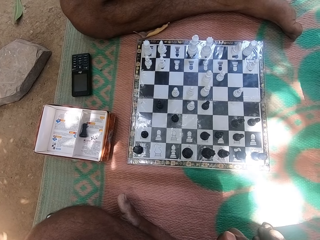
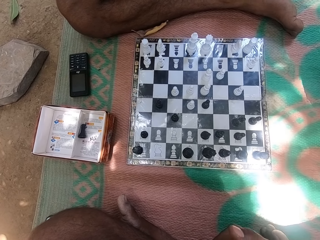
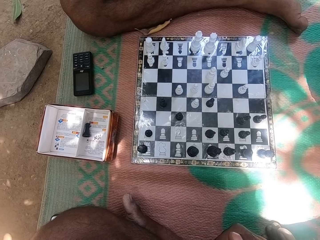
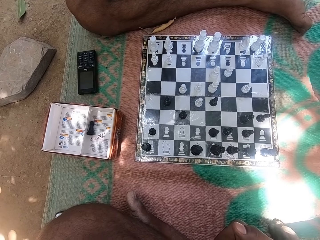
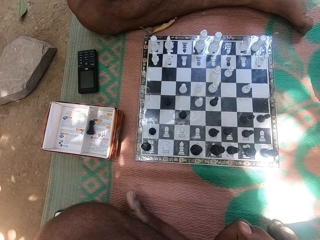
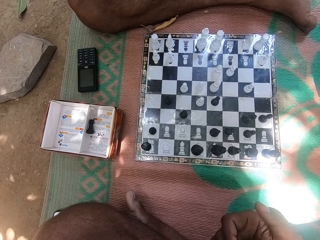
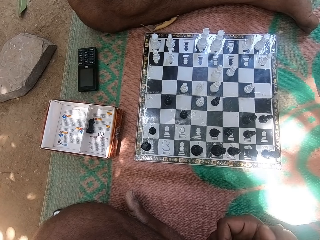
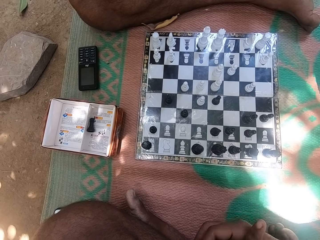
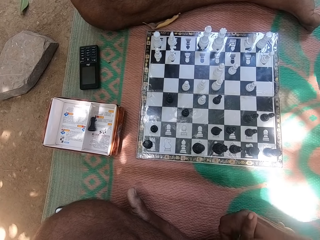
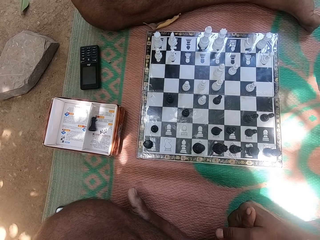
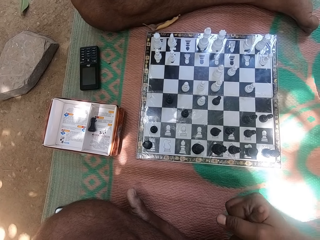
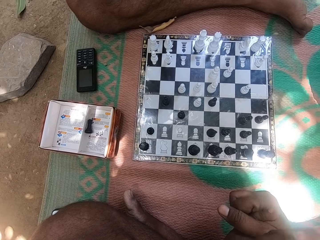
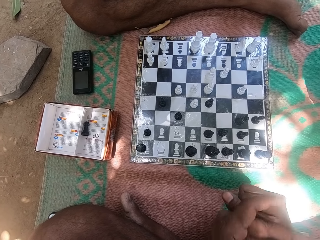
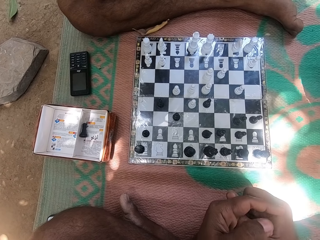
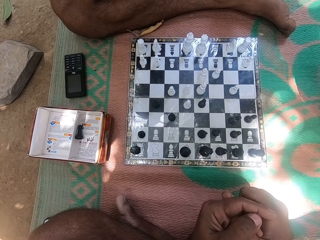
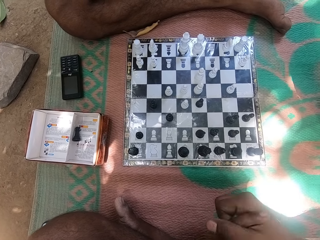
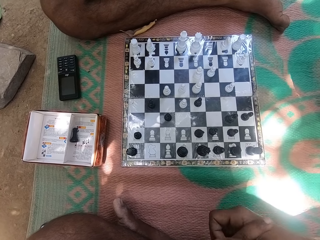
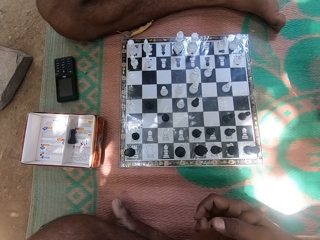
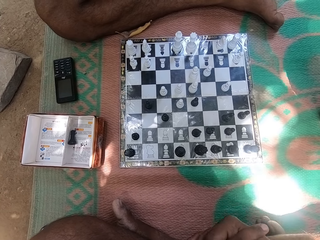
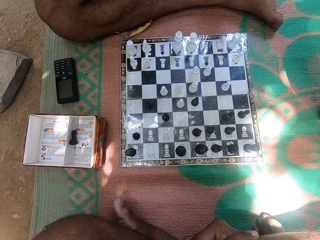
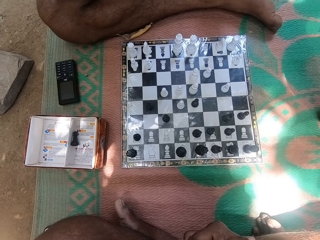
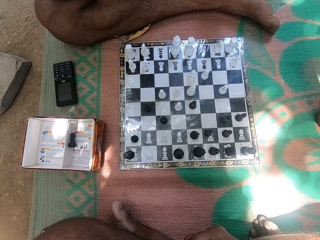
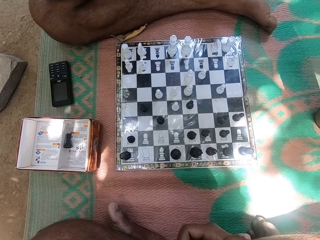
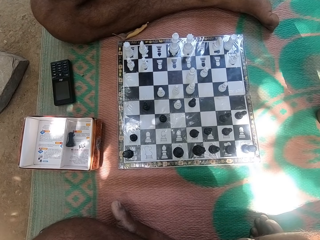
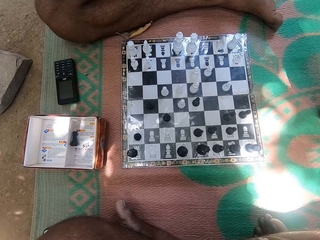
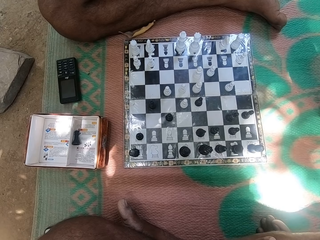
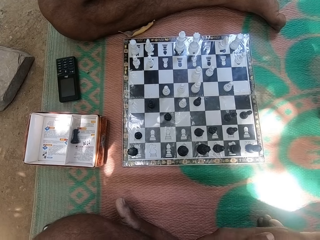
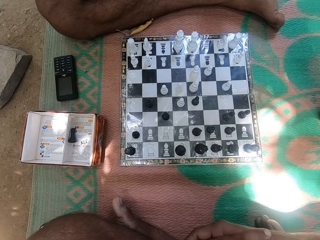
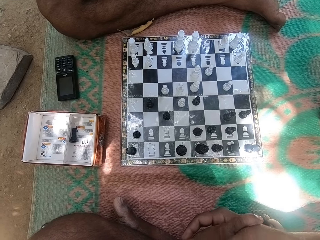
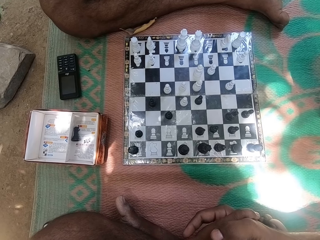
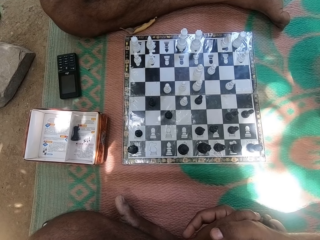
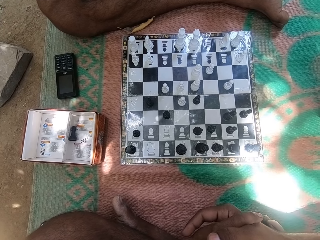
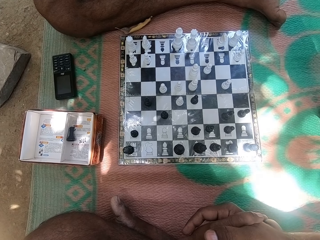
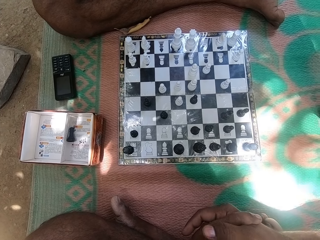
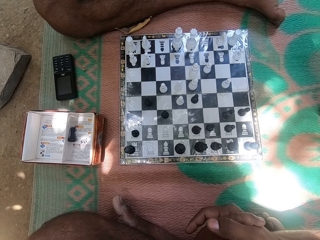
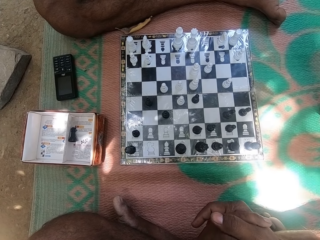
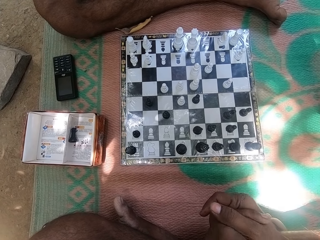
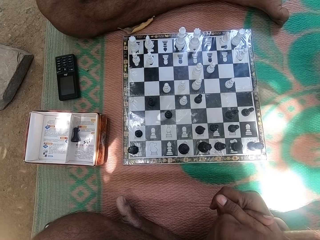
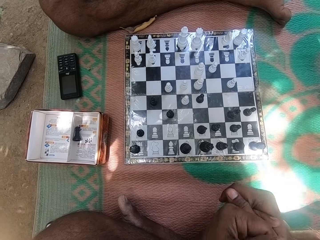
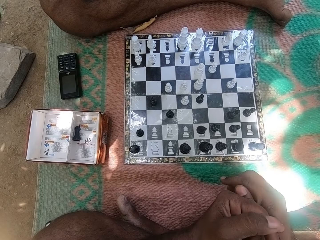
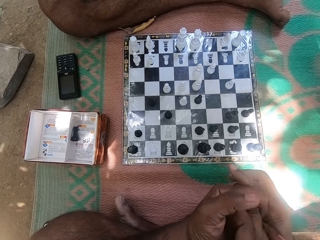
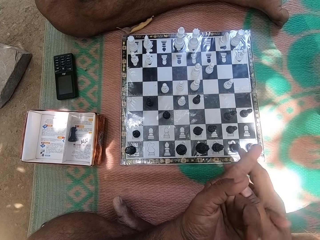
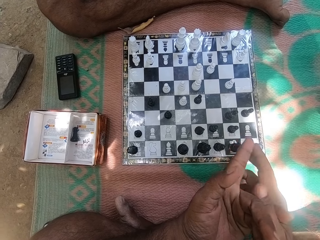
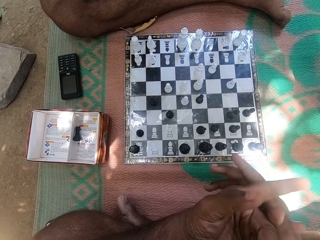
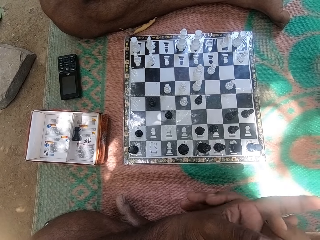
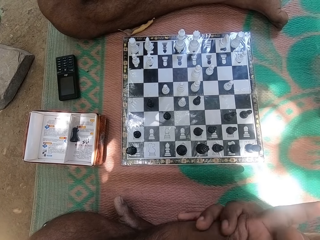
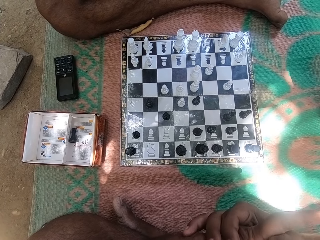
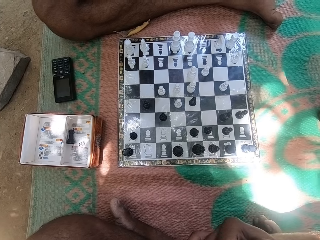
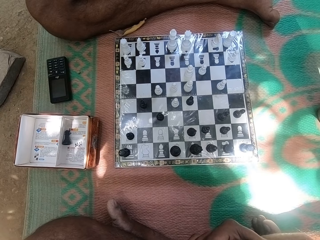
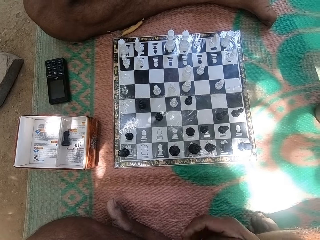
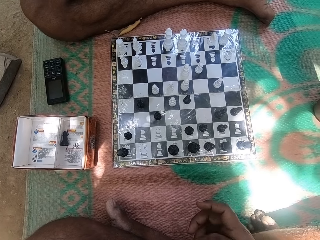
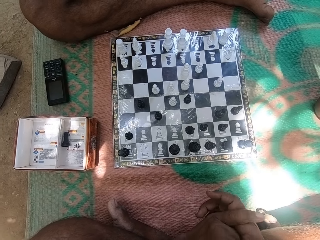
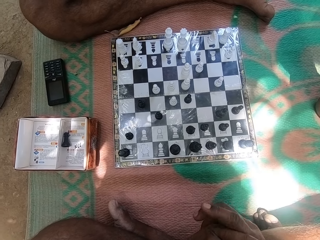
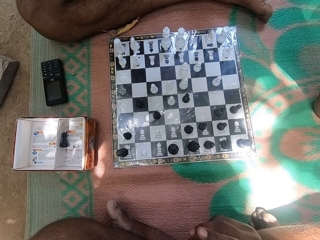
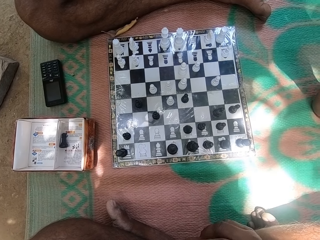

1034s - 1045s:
The camera wearer moves around both hands. They hold both hands. They look at the chess deck. They move around both hands.

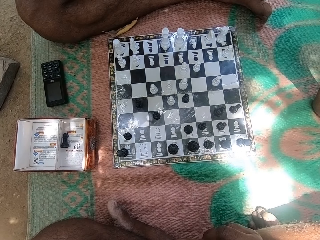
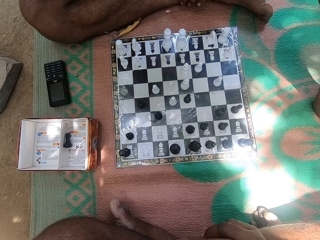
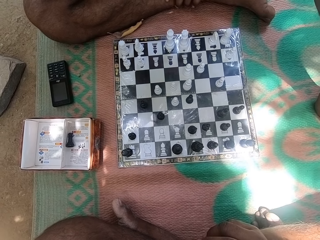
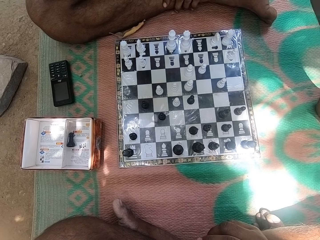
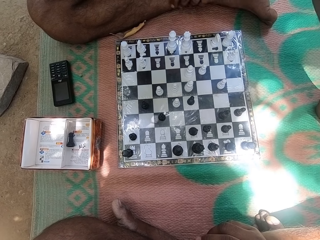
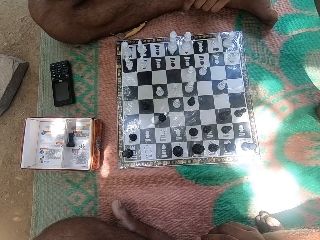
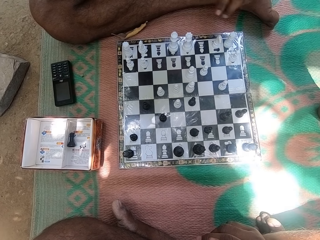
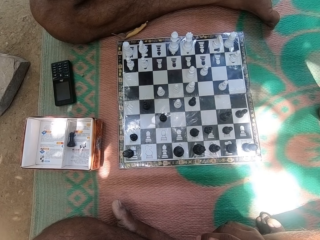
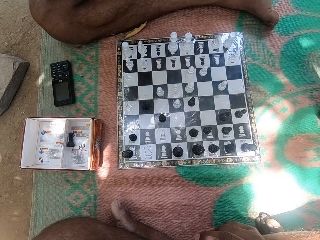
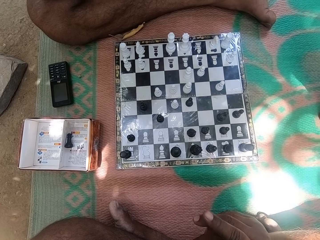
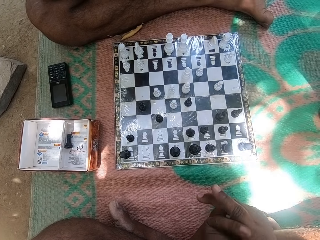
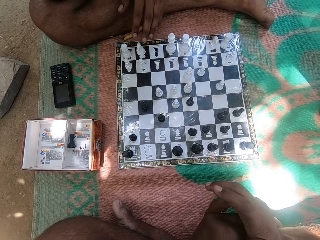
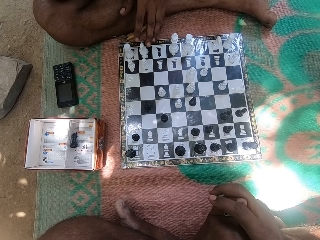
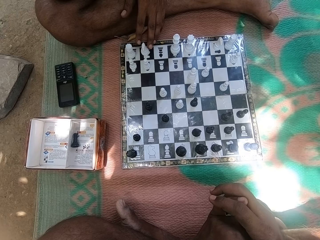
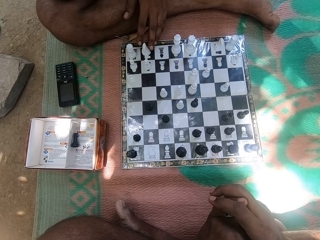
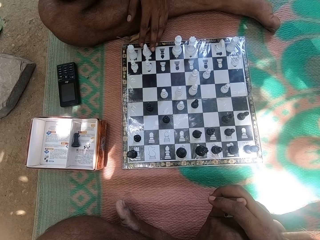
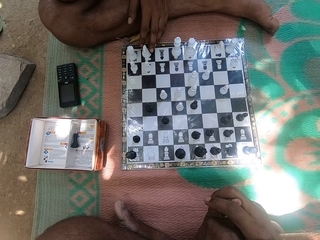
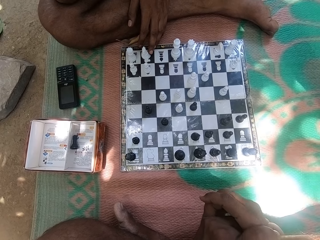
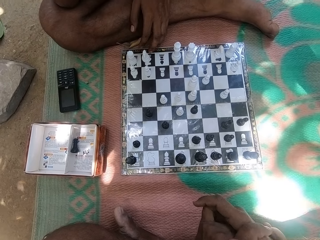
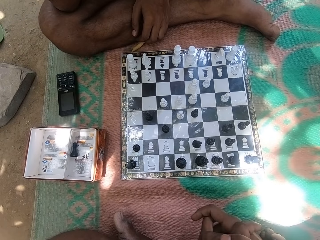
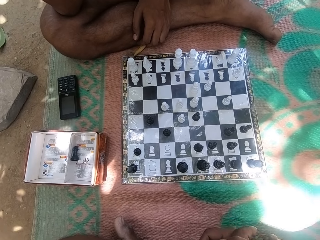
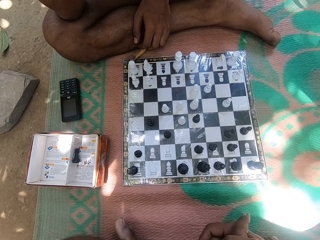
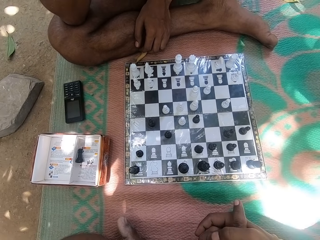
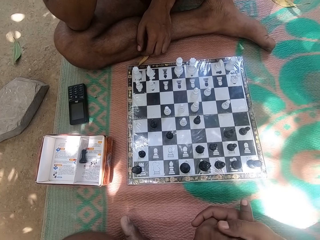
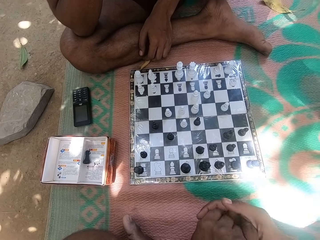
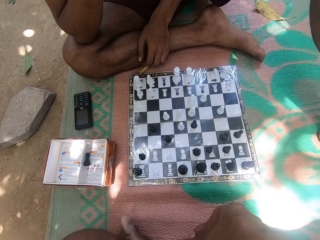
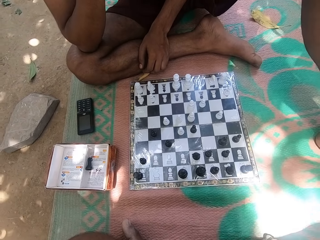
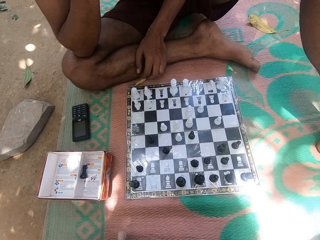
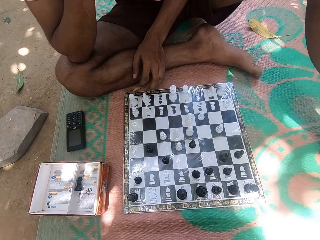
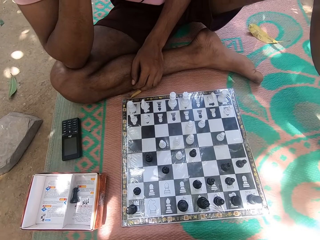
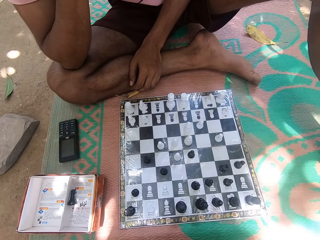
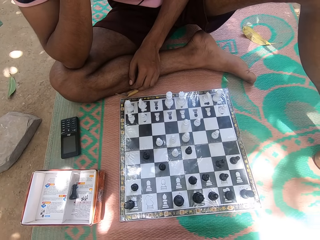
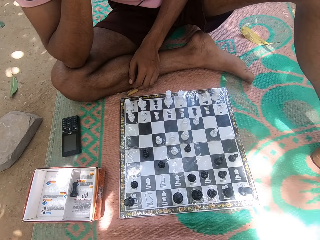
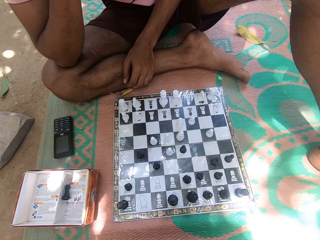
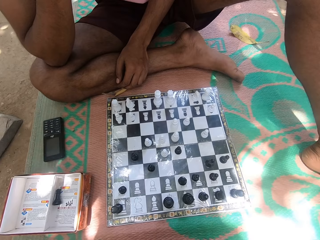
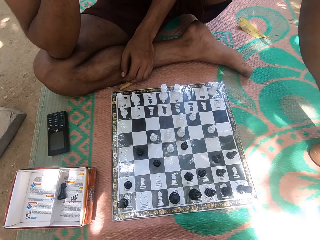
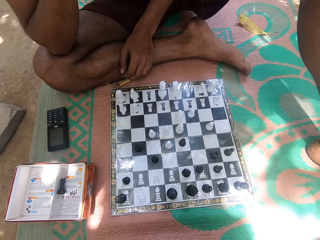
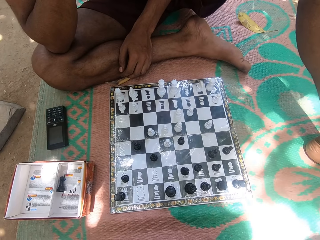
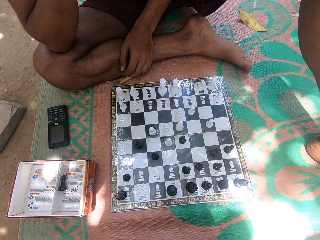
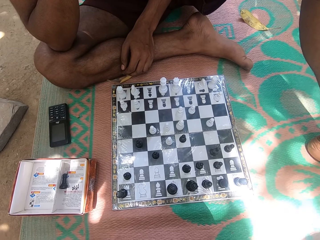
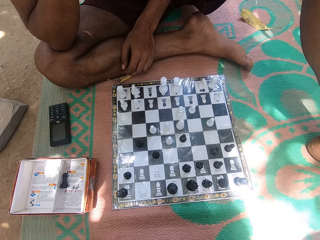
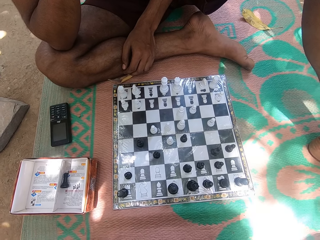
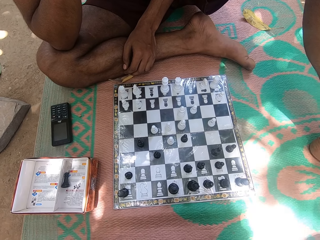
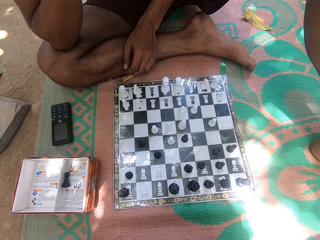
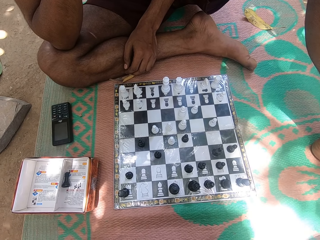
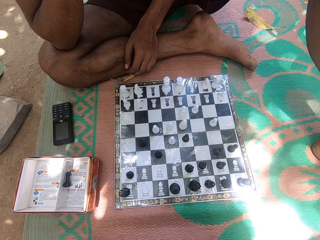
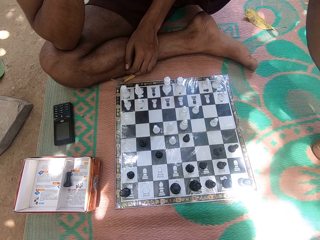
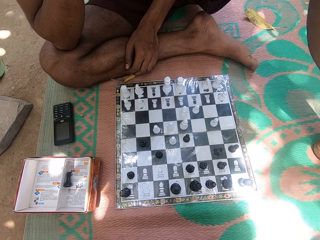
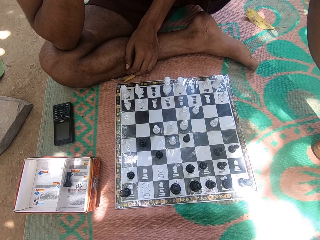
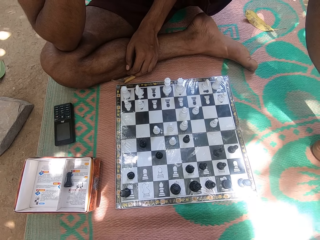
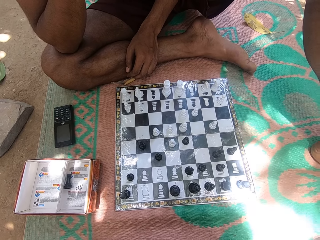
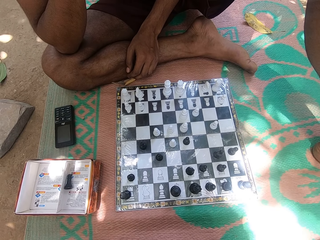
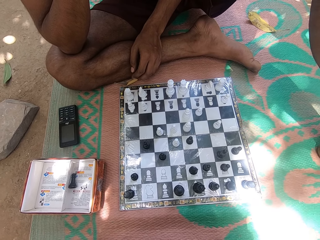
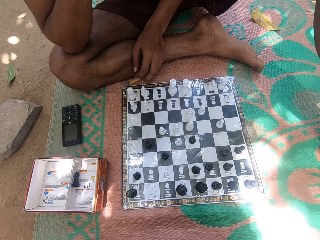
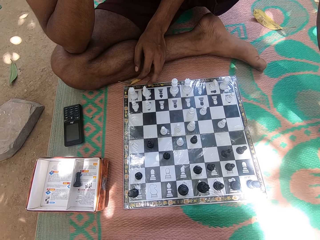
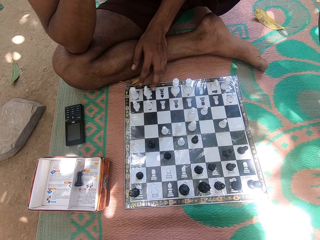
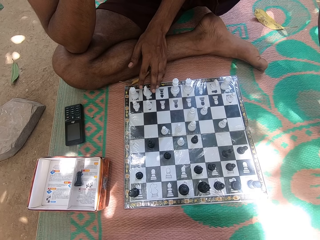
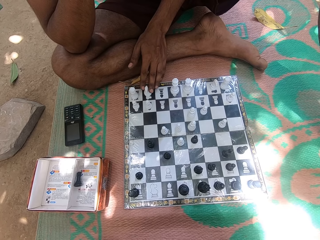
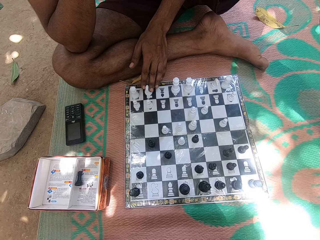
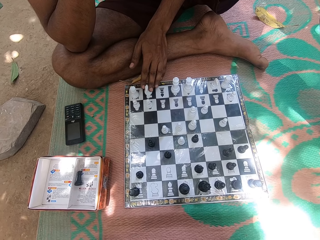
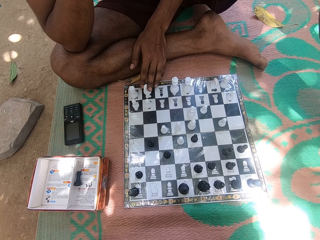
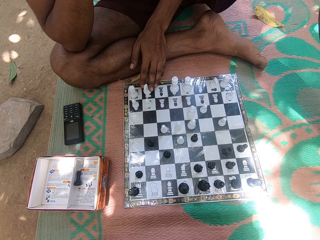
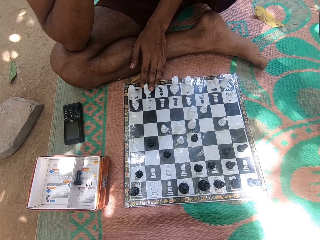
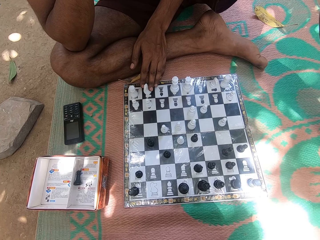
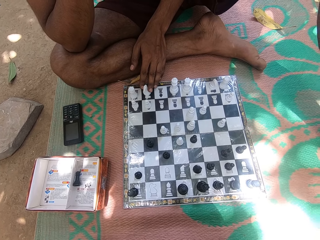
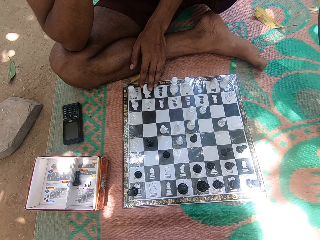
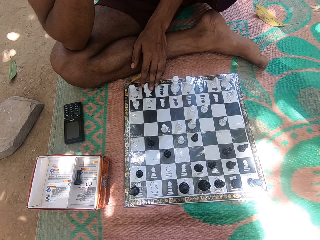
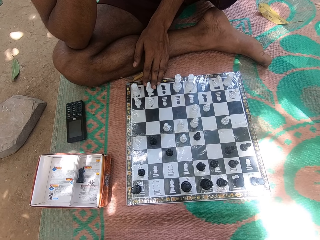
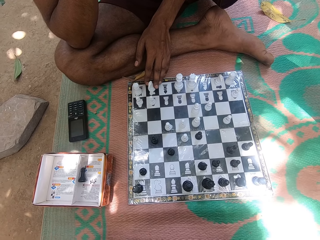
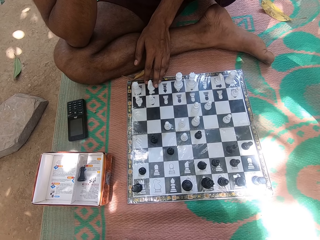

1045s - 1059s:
The camera wearer moves around both hands. A person touches a chess pawn. The camera wearer looks at the chess deck or board. The person touches his leg and looks at the chess board. The camera wearer moves around both hands. They look at the chess deck. The person touches the chess pawn. The camera wearer looks at the chess deck.
